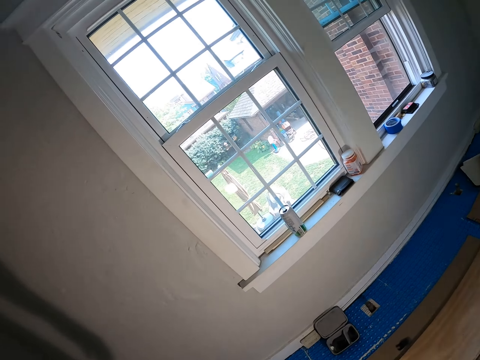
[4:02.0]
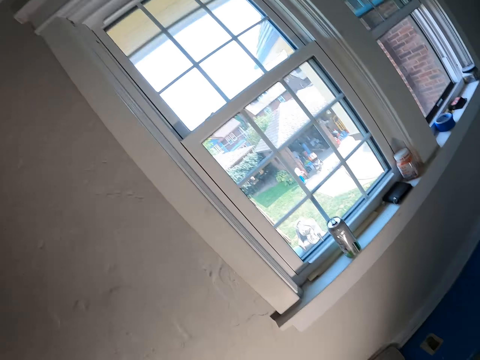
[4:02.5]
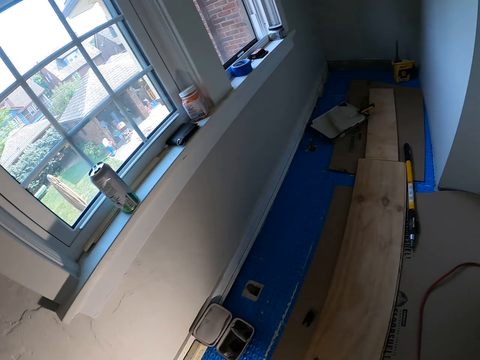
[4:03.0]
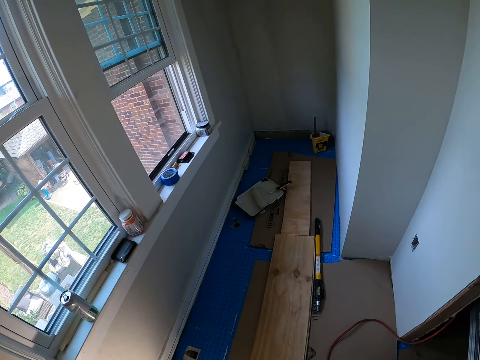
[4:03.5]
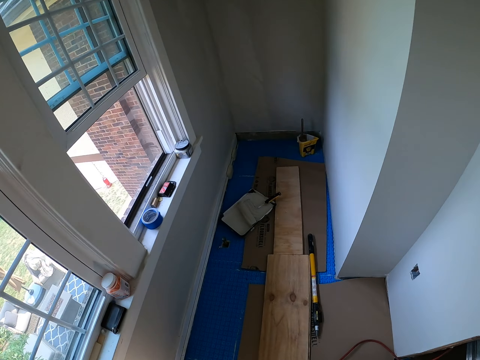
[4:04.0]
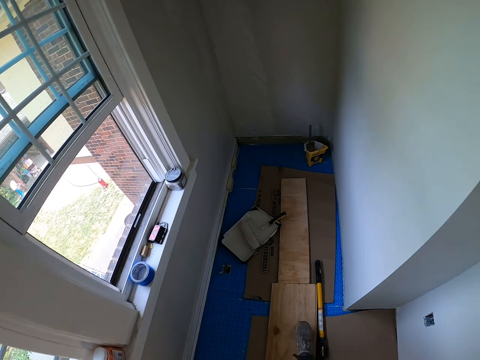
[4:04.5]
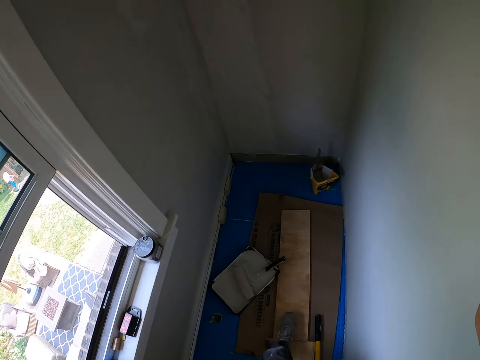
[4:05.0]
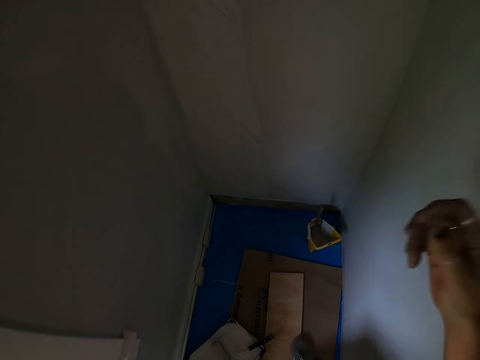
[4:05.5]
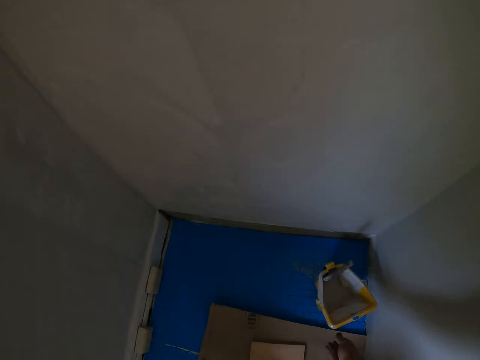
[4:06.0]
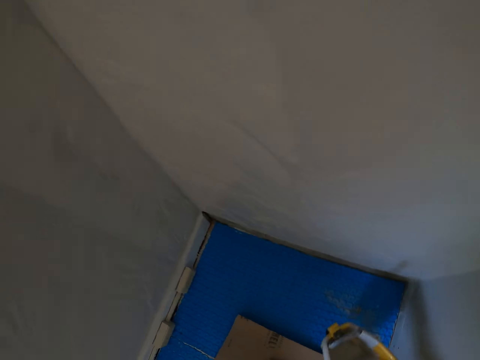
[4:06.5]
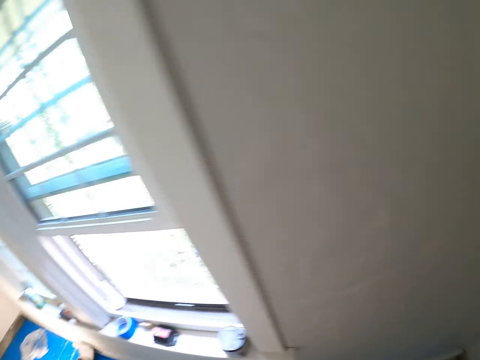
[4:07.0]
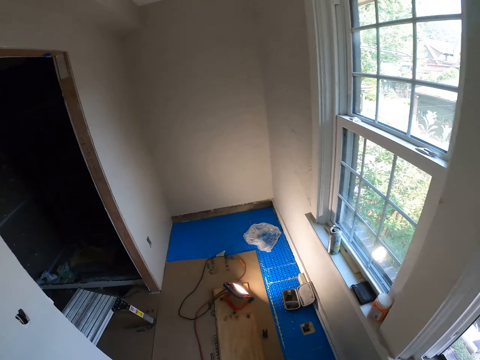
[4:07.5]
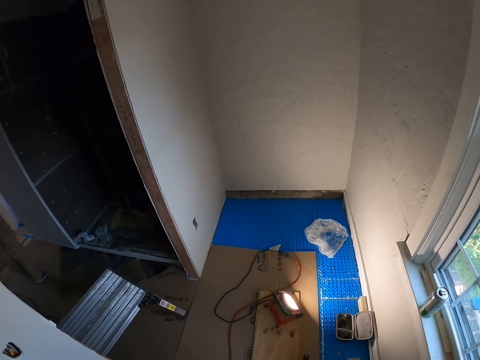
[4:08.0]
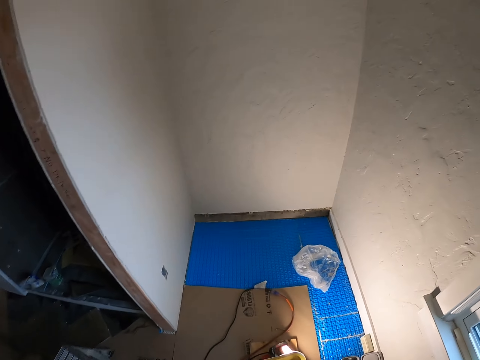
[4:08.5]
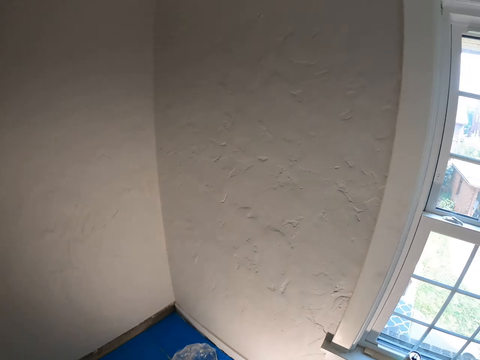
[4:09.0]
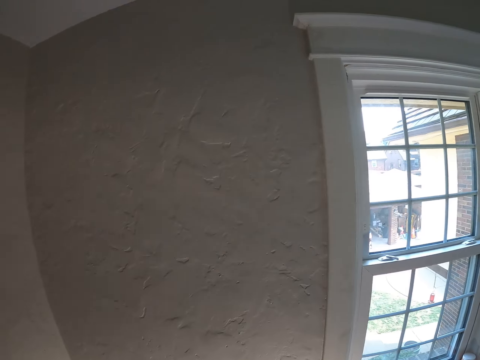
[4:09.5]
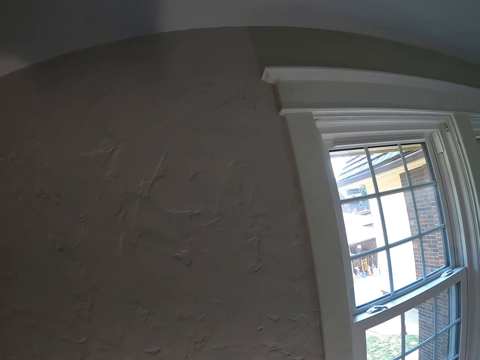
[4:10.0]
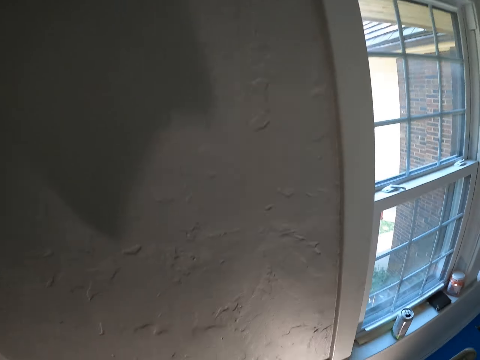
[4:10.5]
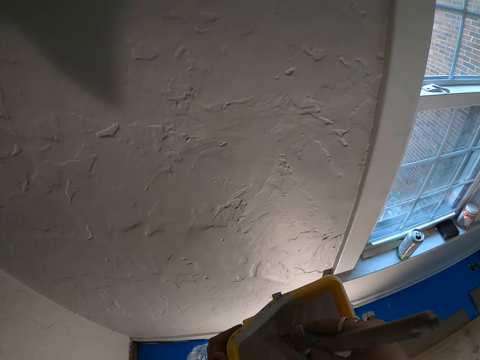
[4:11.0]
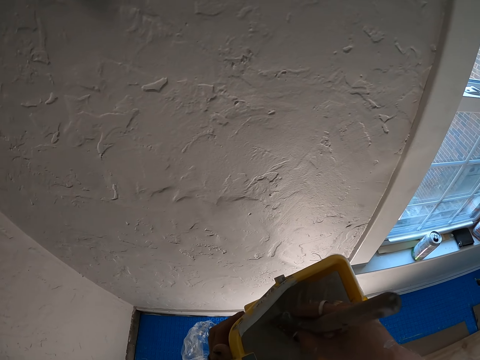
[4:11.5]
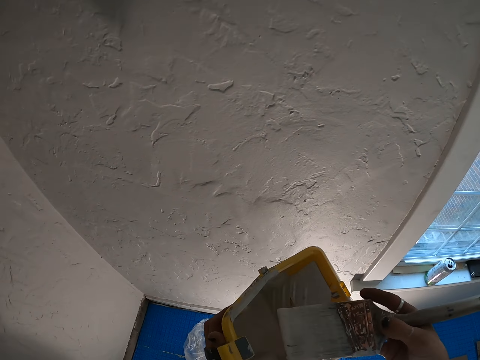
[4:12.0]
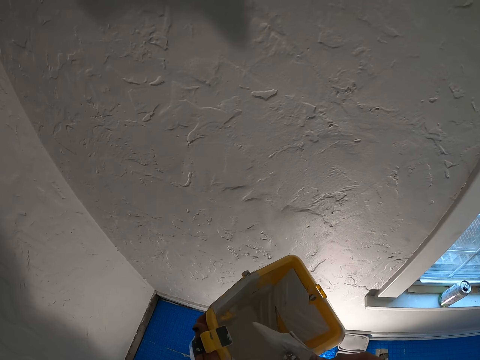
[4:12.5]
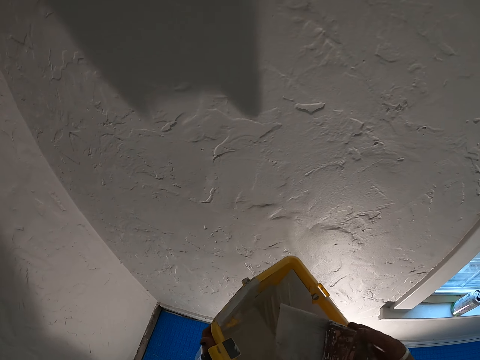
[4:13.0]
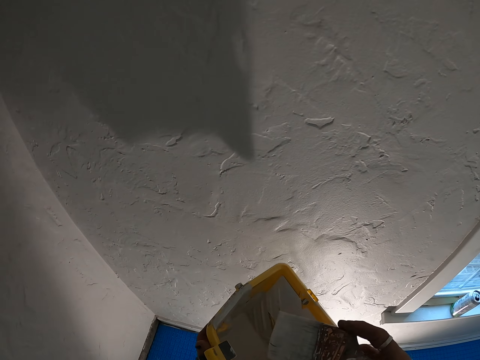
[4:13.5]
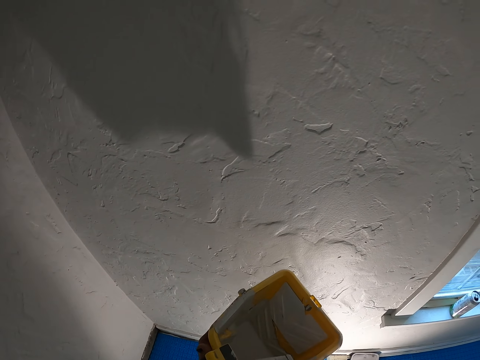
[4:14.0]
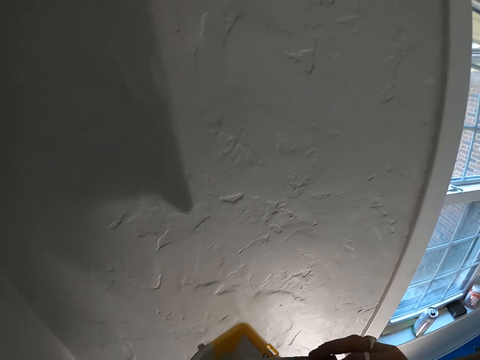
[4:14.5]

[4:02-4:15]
The camera wearer walks around the house. They pick up the paint can or bucket with a hand. They walk around the house. They dip the paint brush on the paint can. They scoop paint from the bucket.

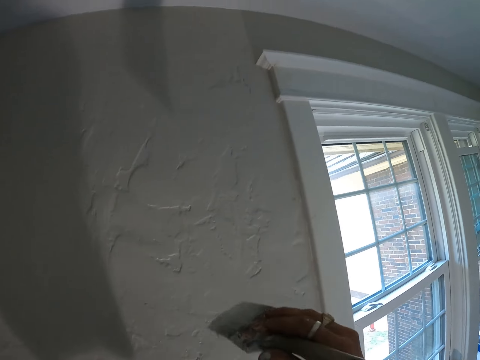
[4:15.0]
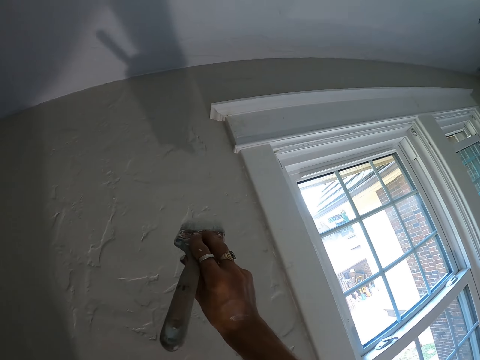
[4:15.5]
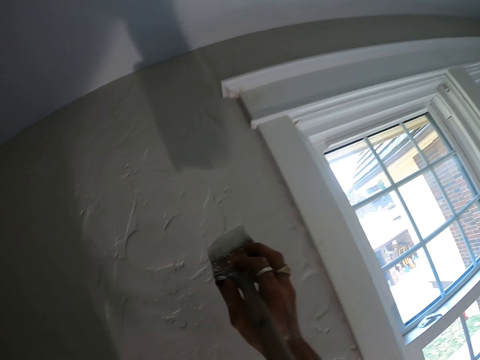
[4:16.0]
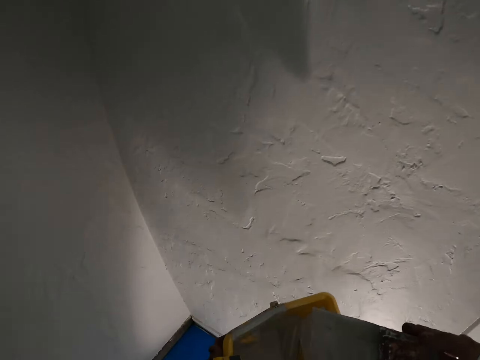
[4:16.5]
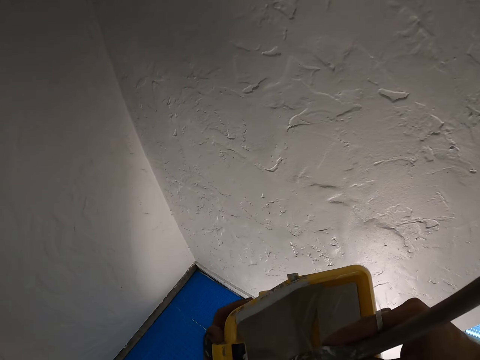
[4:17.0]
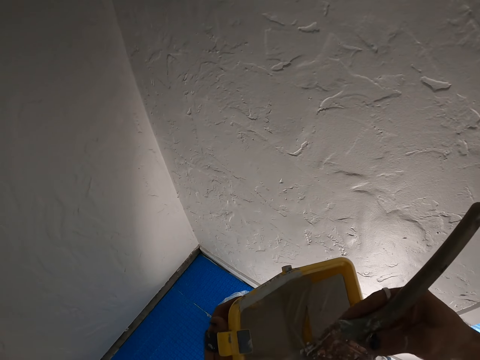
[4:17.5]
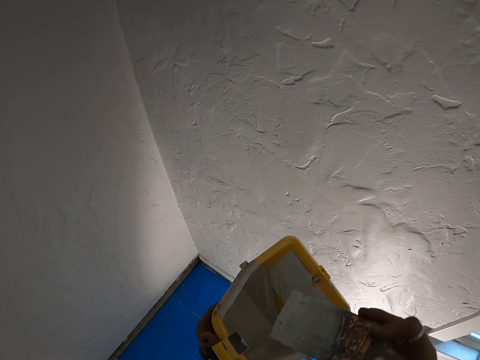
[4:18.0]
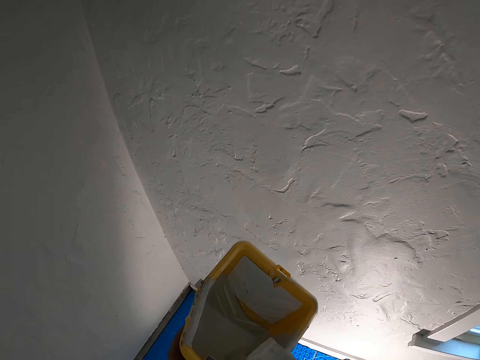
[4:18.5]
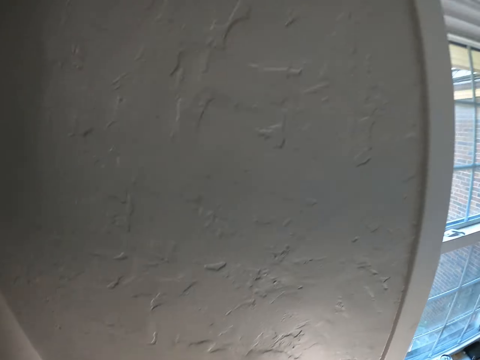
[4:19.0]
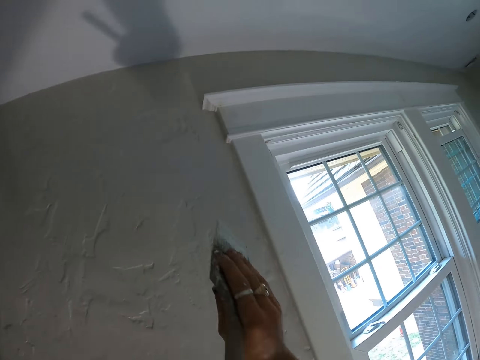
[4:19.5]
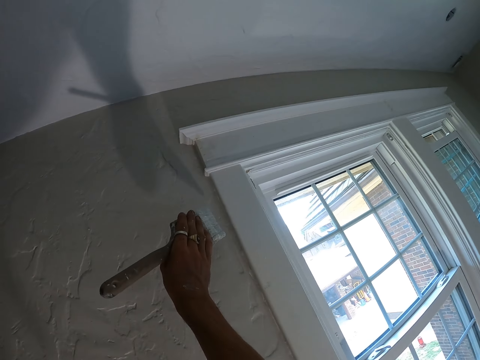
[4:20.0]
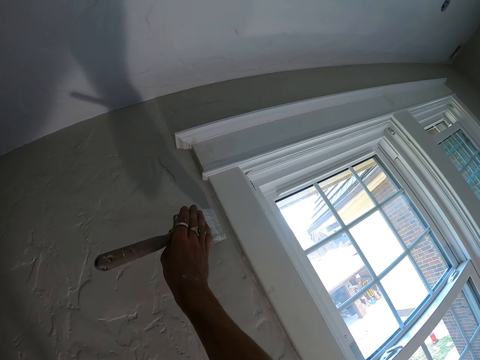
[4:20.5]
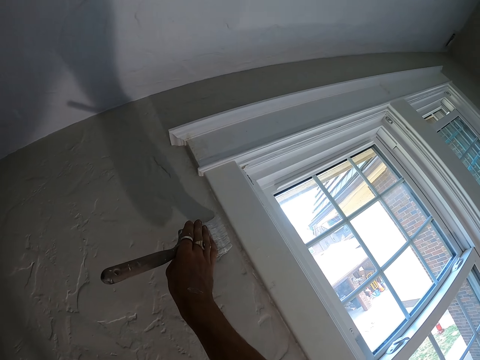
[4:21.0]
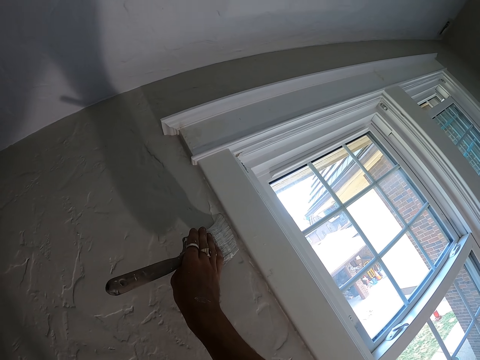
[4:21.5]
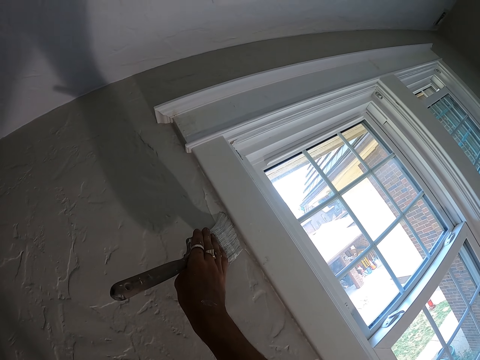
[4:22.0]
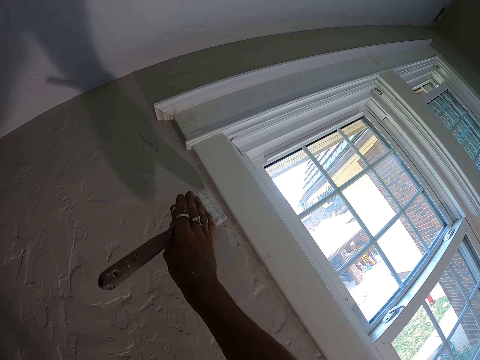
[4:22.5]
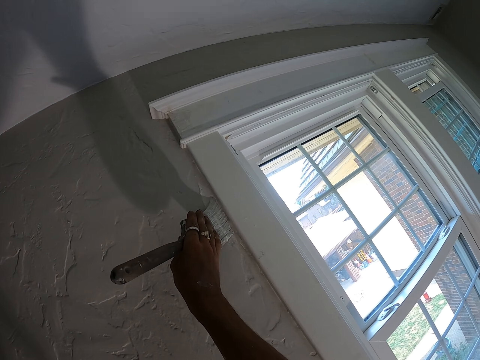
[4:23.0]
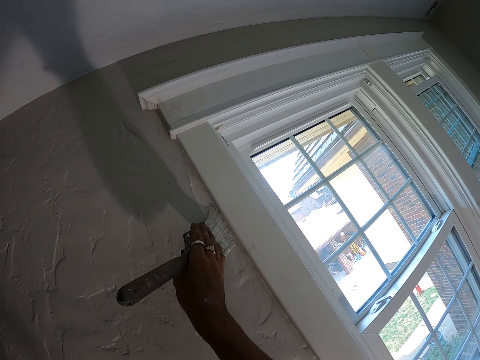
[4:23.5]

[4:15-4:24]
The camera wearer lifts up the paint brush. They scoop paint from the bucket. They dip the paint brush on the paint can. They paint the wall with the paint brush.

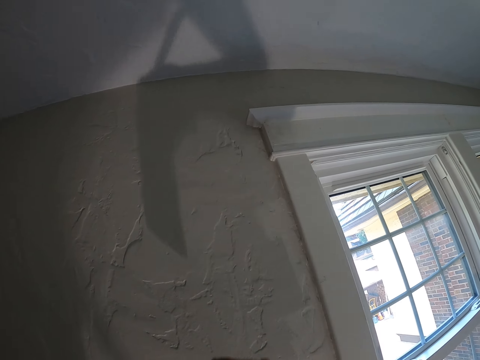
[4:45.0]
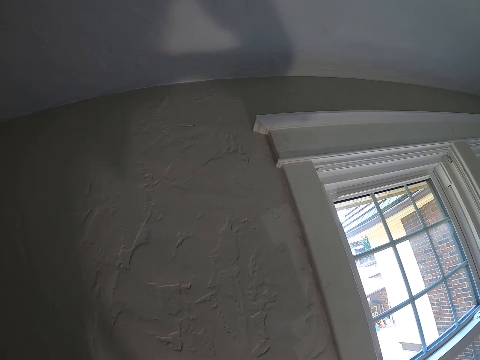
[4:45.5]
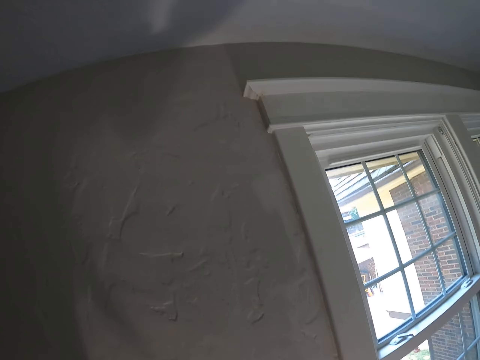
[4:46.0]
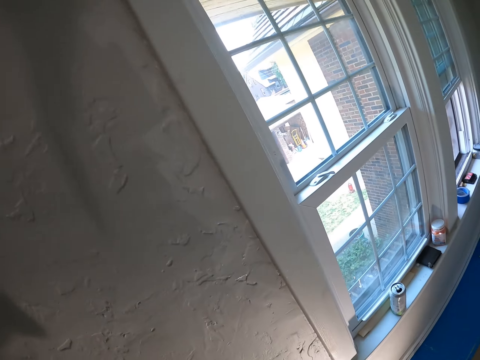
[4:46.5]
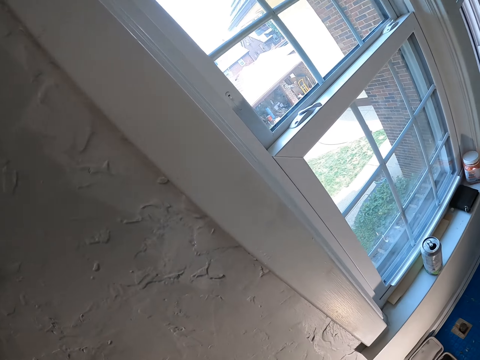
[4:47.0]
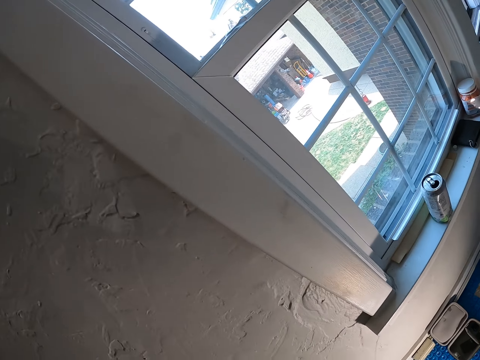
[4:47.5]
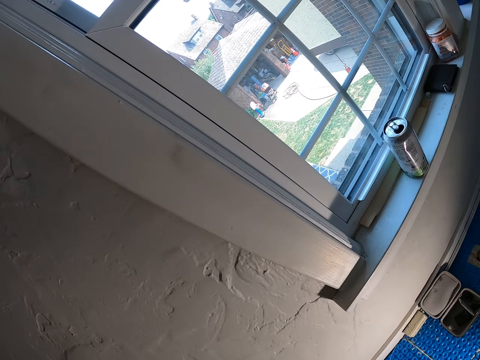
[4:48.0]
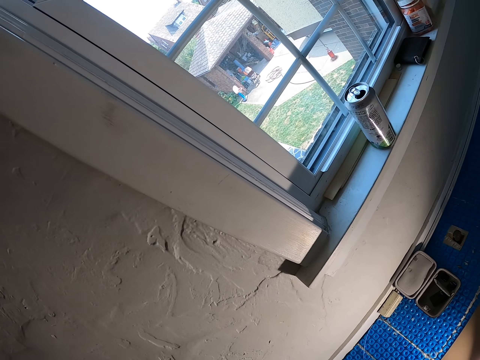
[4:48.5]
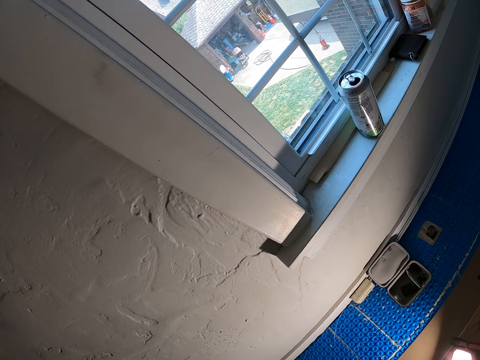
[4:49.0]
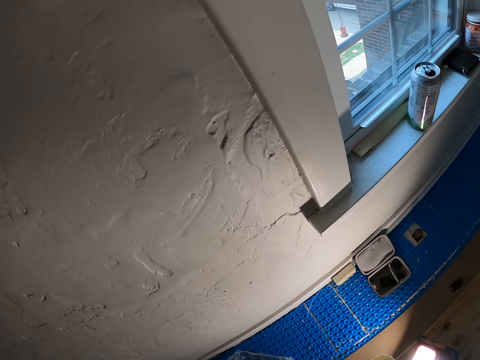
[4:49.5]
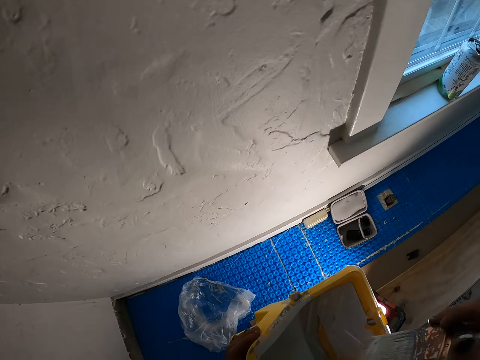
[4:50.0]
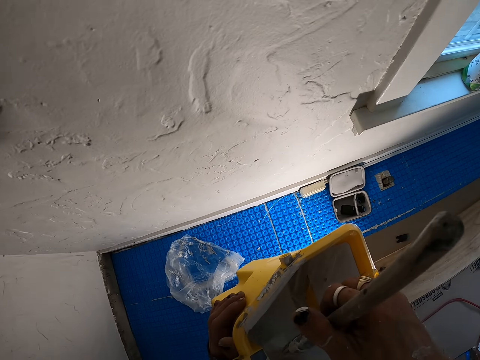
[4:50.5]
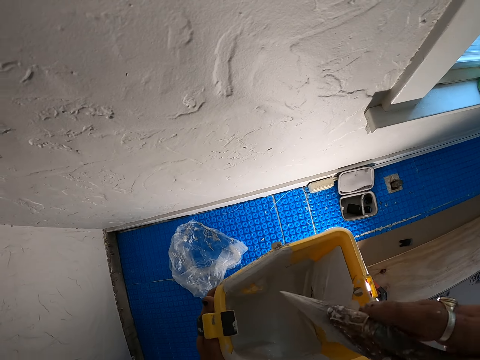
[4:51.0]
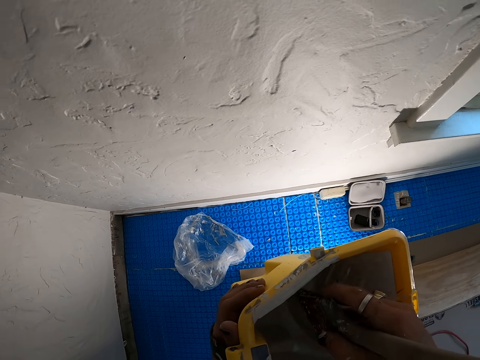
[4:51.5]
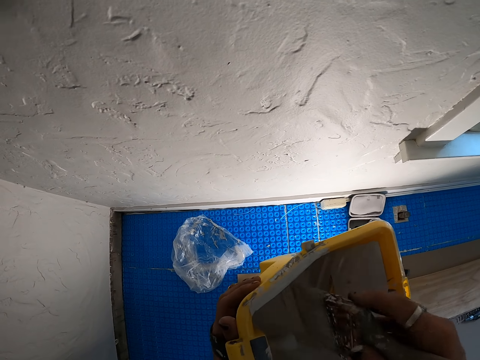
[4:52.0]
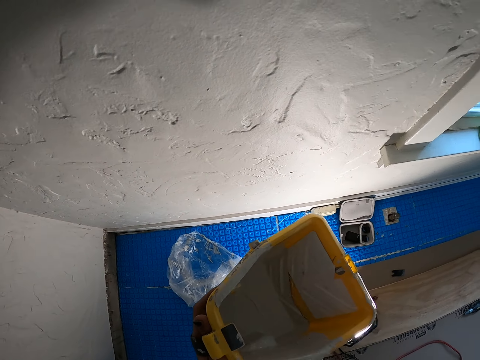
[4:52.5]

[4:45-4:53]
The camera wearer adds more paint on a painting brush. They walk in a room. They look around. They dip the brush in the paint.
